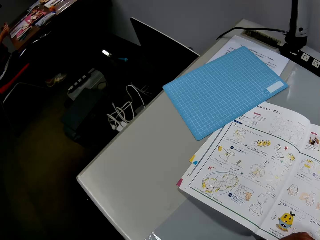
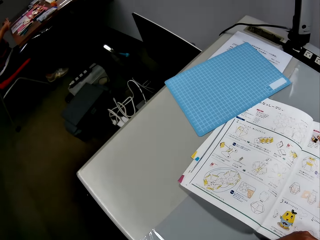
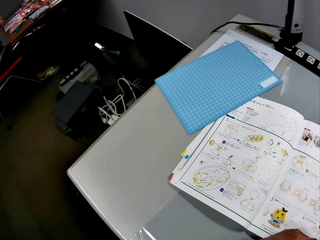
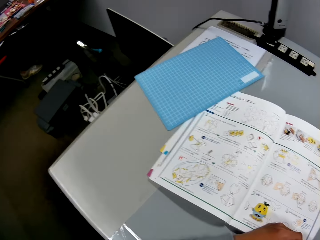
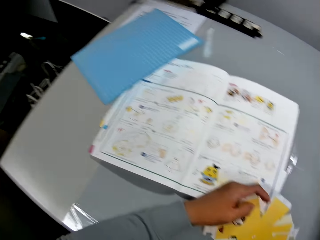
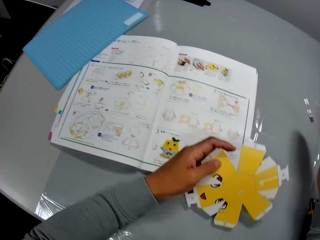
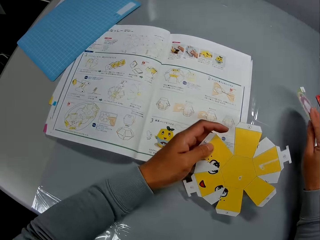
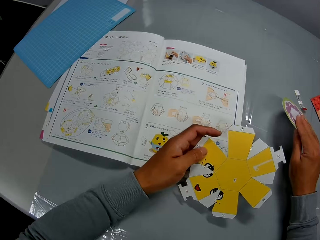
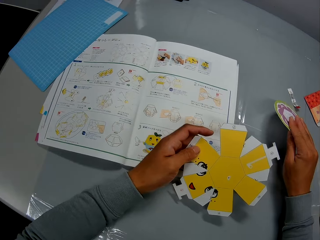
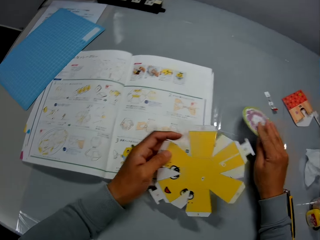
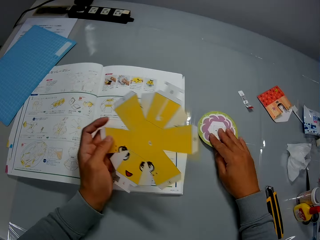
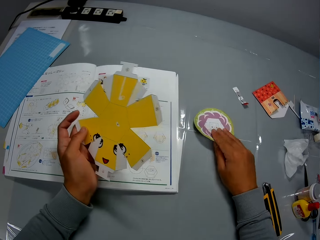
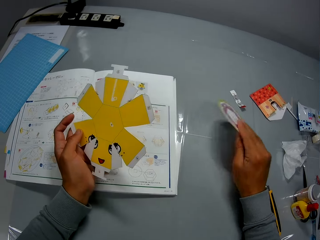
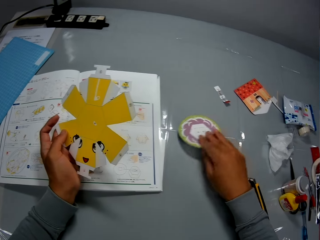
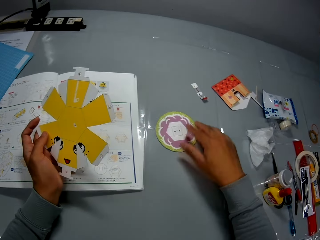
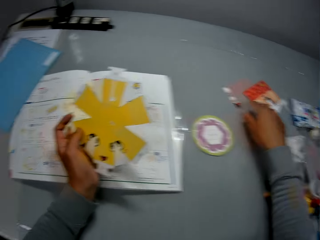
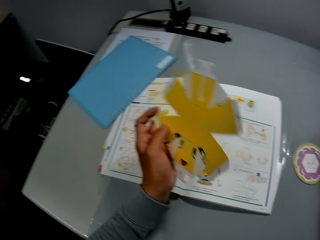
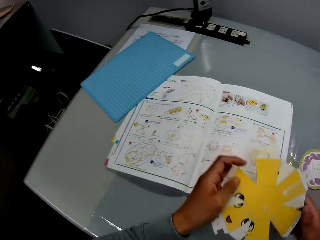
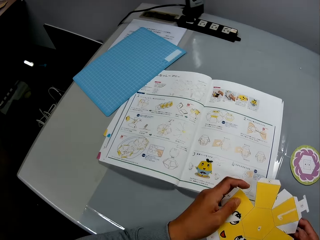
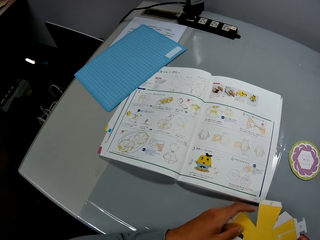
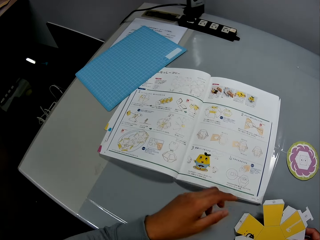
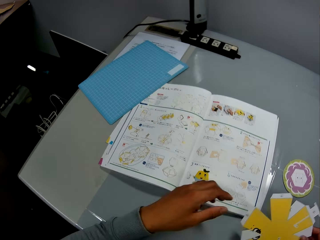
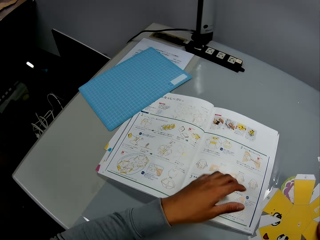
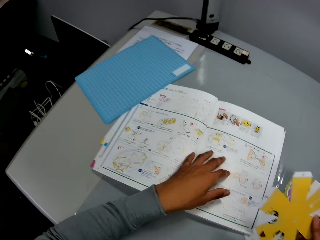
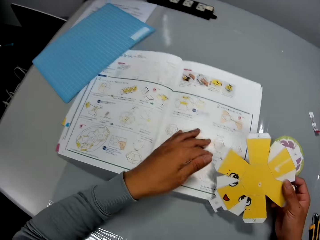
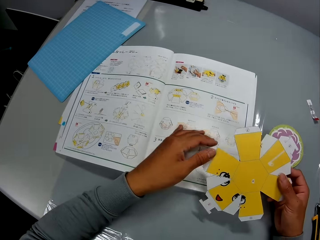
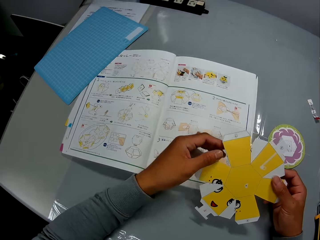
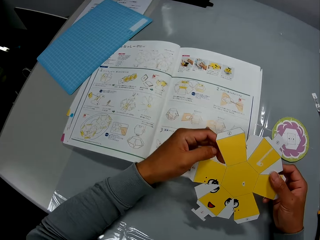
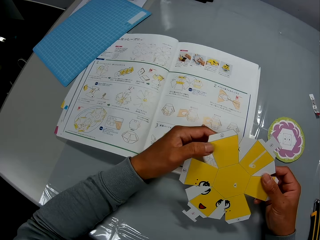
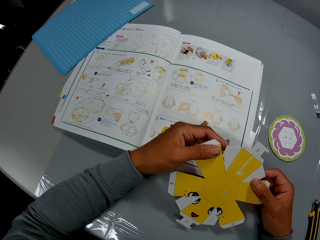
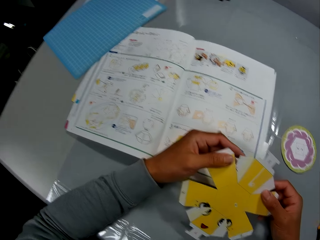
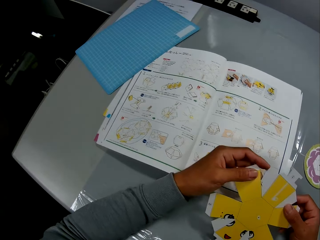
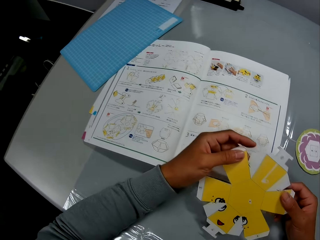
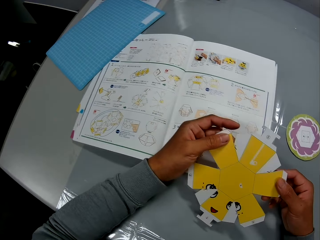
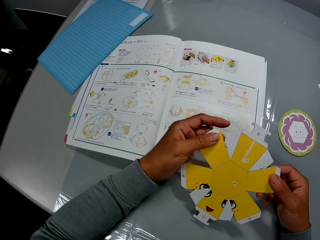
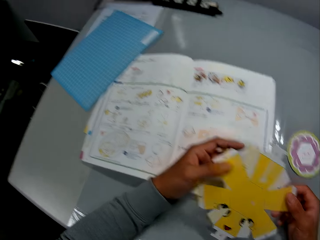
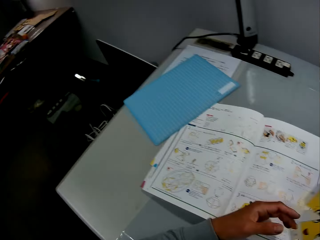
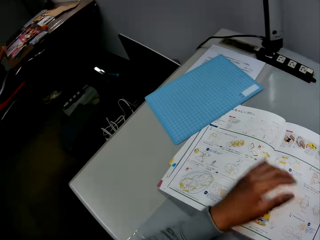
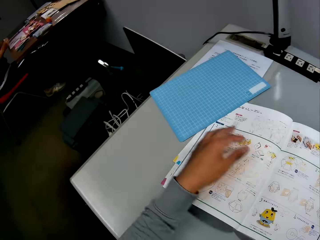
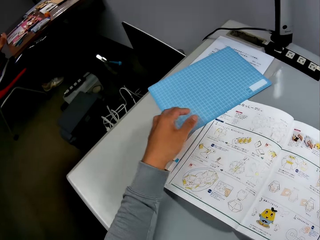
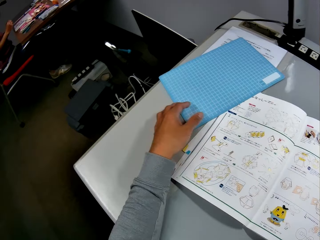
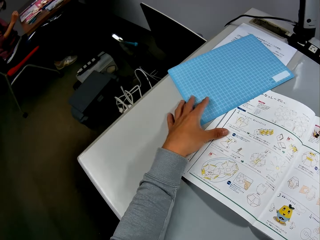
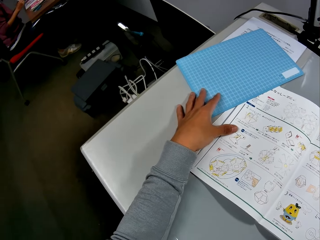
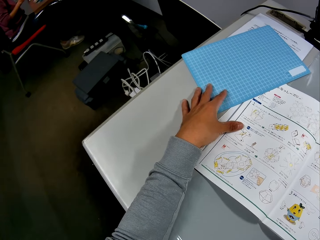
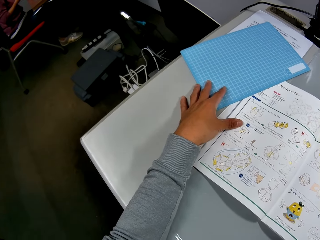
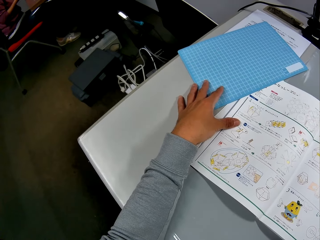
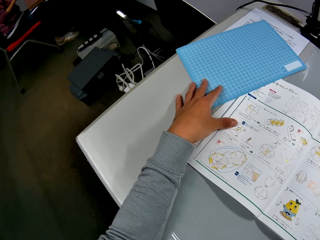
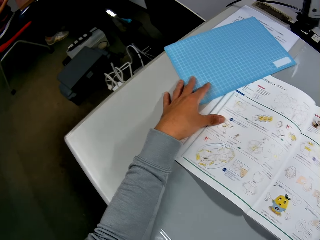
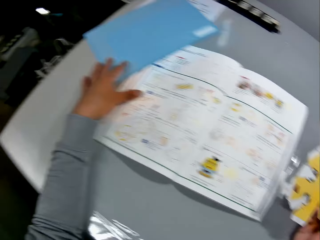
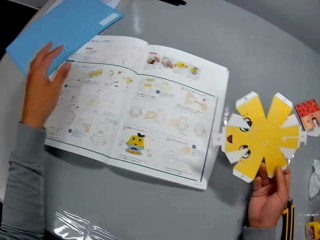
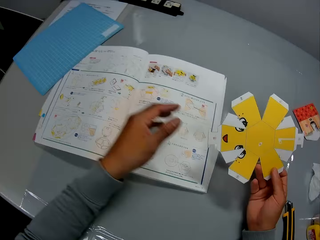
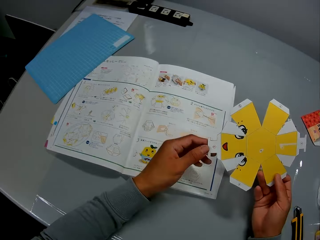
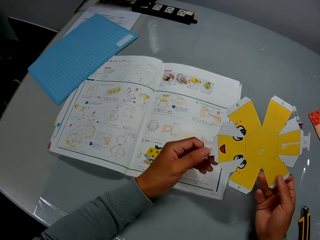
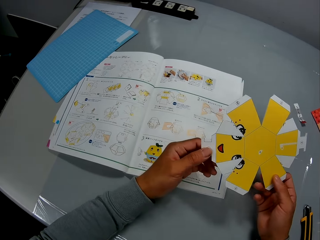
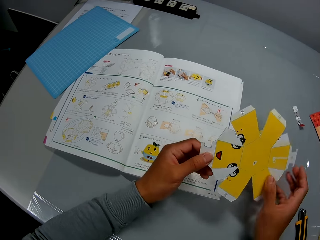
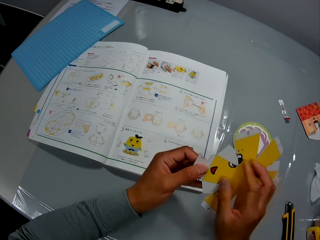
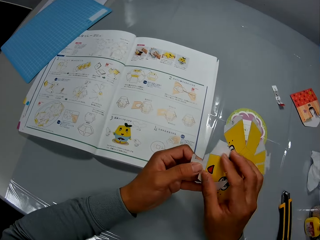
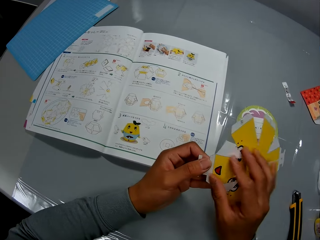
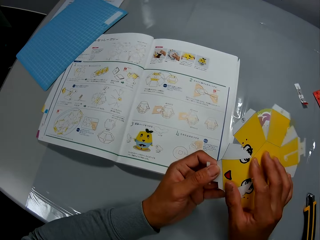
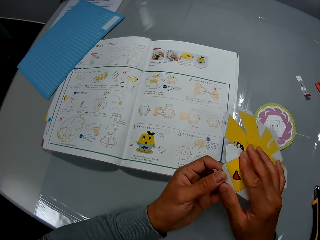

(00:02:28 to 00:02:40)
The camera wearer places the craft material on the table. They adjust the craft on the table. They attempt to pick the craft material. They pick up the self-healing cutting mat on the table. They hold the craft material.

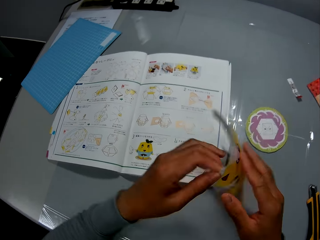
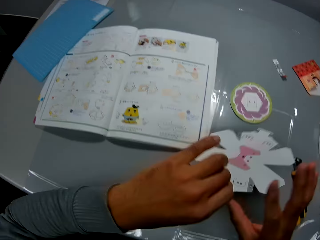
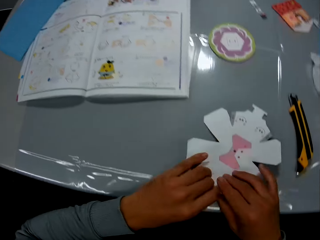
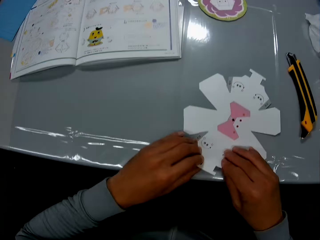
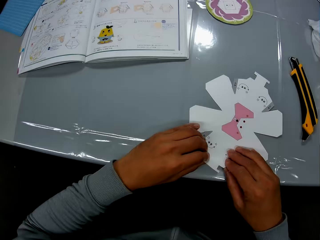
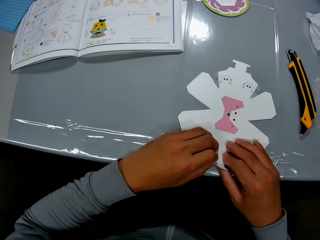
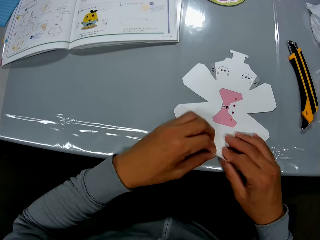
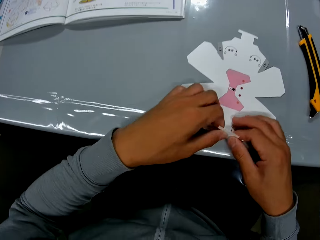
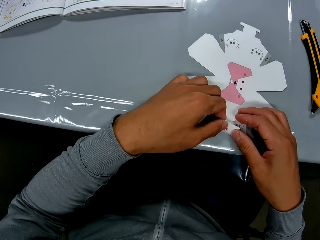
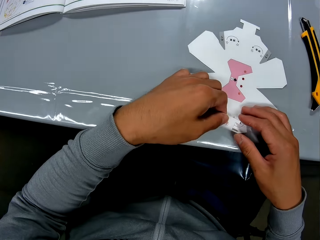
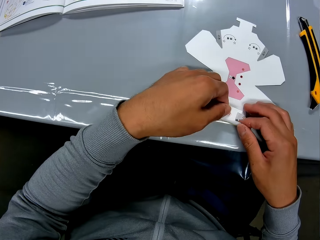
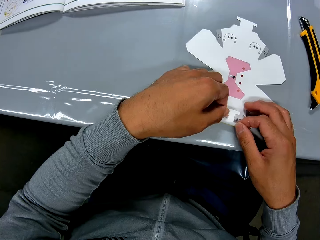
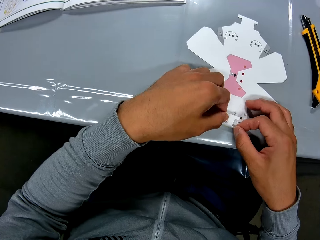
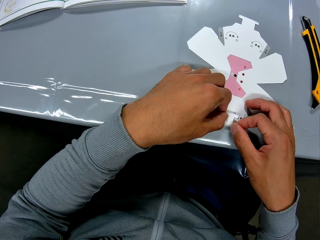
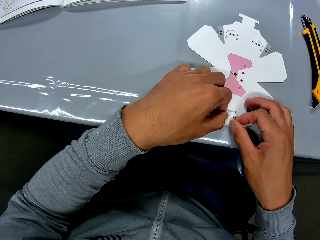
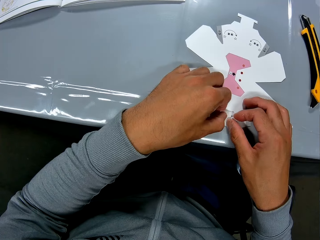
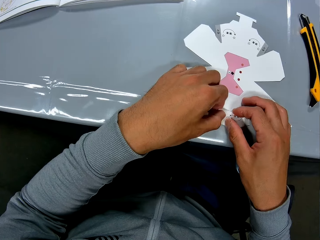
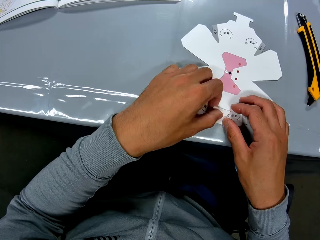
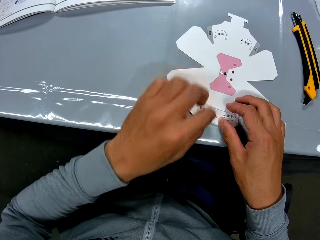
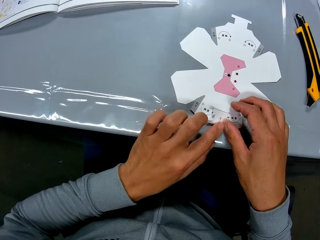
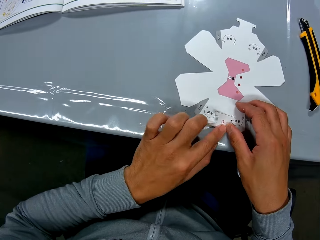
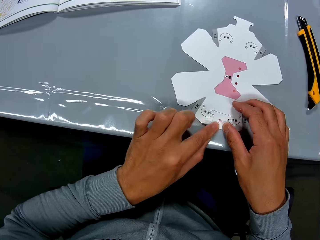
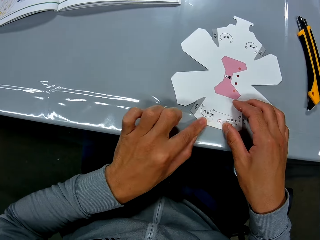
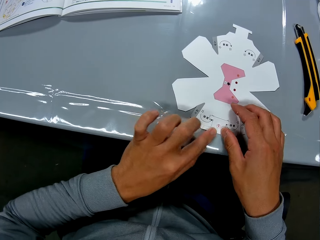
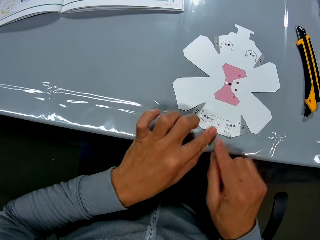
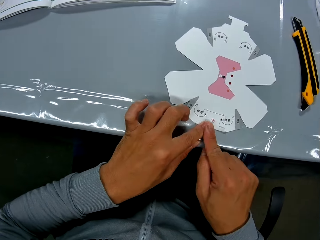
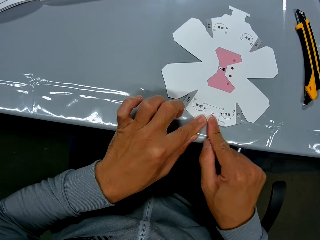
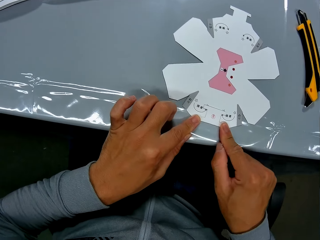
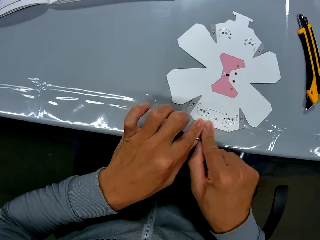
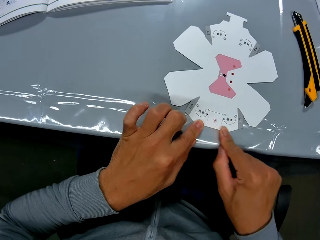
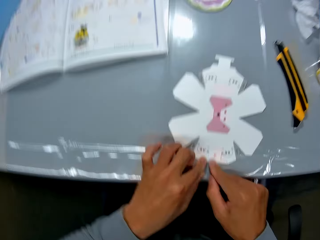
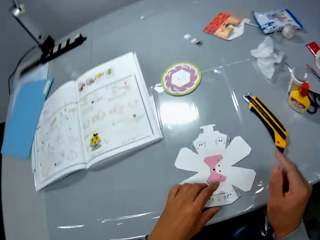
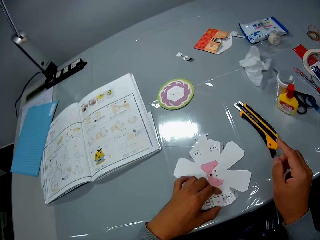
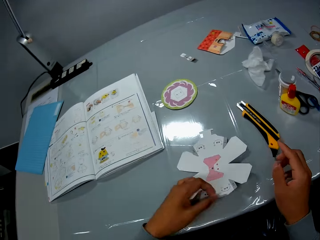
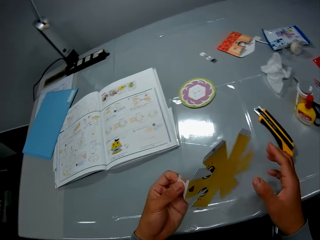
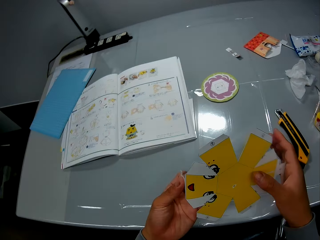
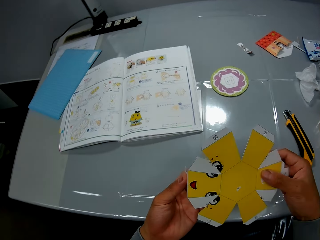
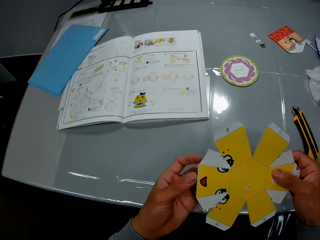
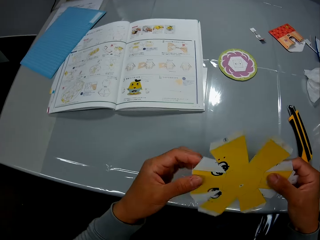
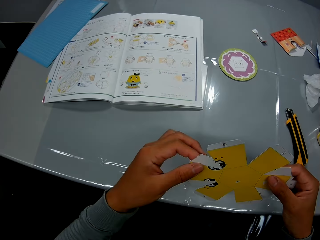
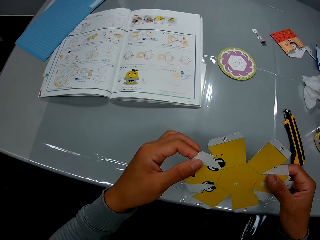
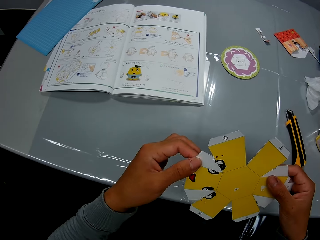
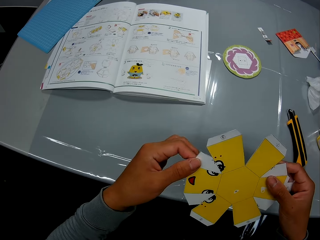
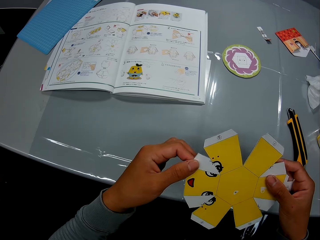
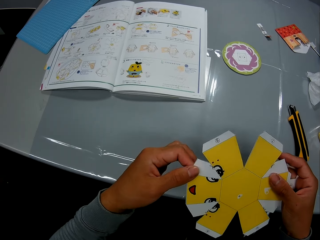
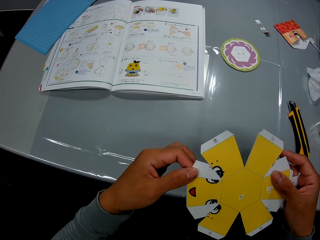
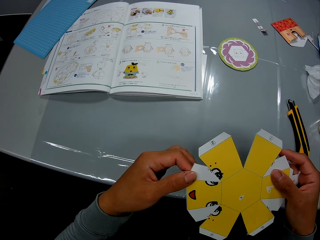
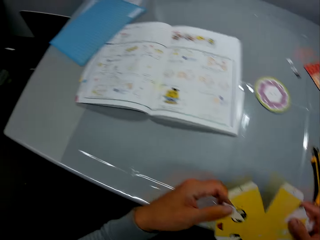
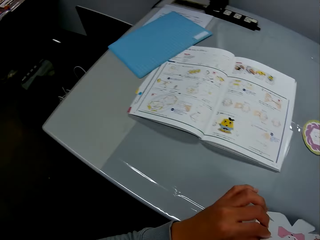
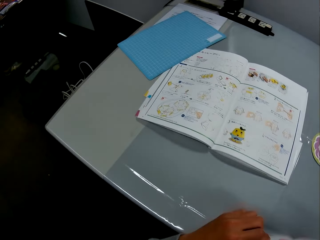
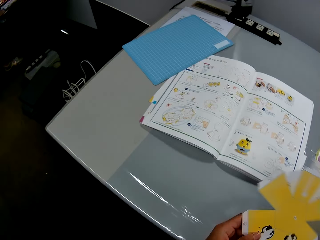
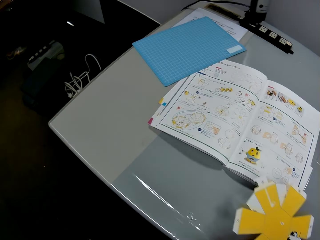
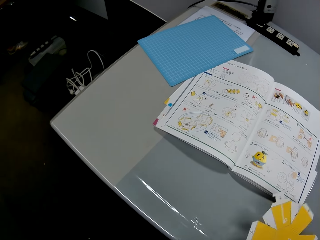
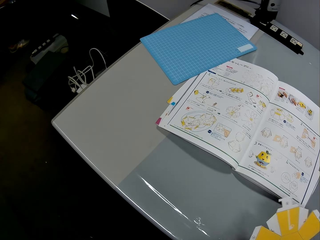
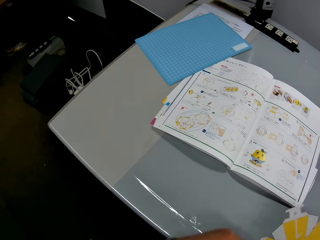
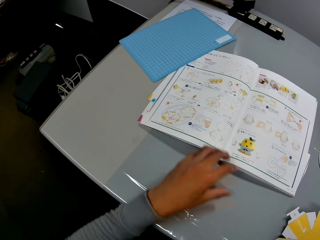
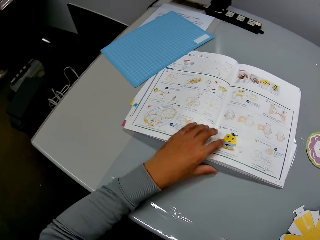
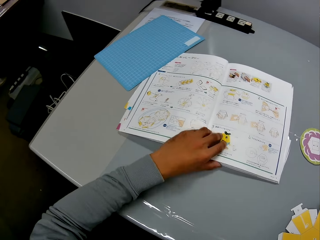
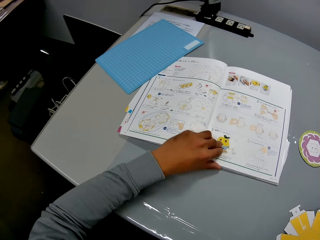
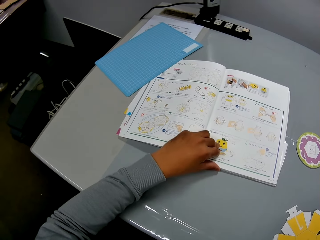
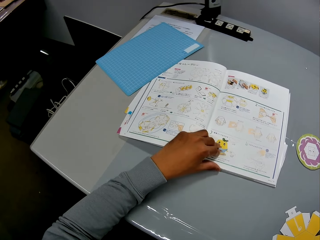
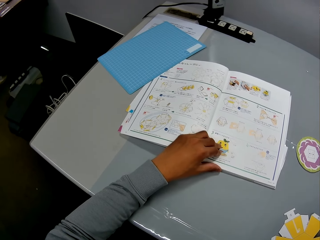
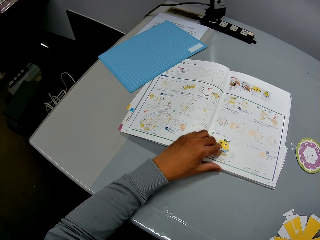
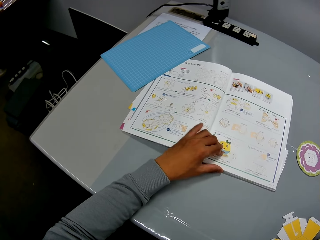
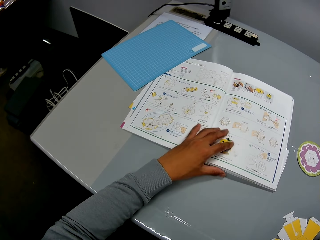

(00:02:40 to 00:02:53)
The camera wearer adjusts the craft in his hand. He turns the craft material and folds the craft material. He places the craft on the table. He adjusts the craft on the table. He aligns the craft material. He turns the craft material. He attempts to pick a craft book. He places his hand on the paper craft. He holds the craft material.
